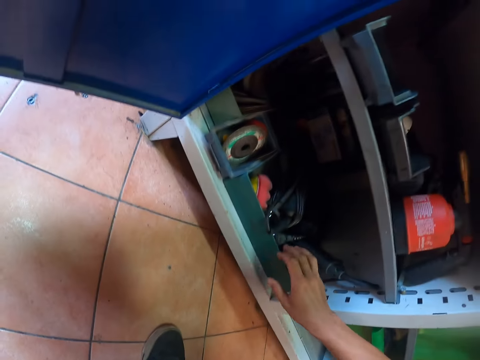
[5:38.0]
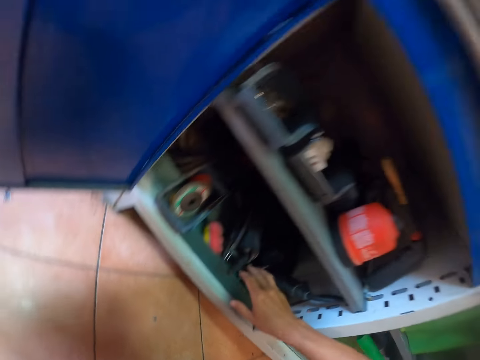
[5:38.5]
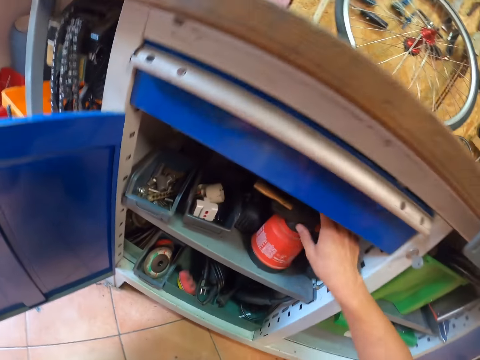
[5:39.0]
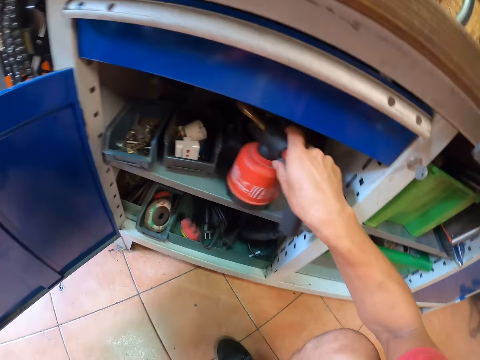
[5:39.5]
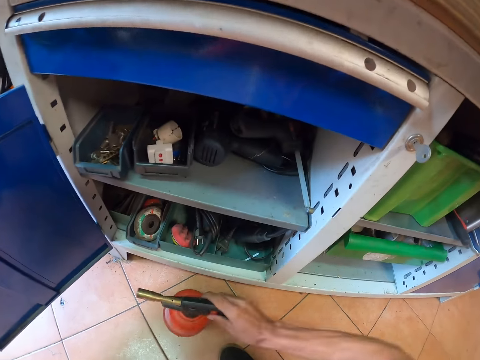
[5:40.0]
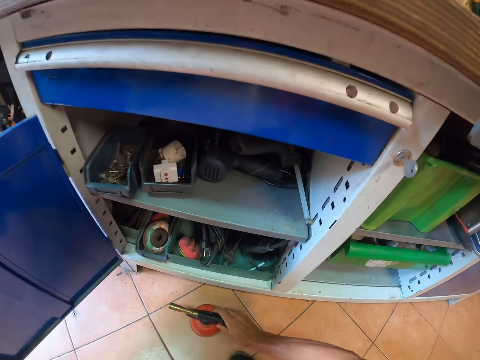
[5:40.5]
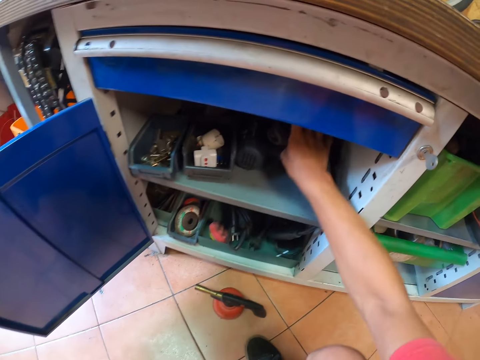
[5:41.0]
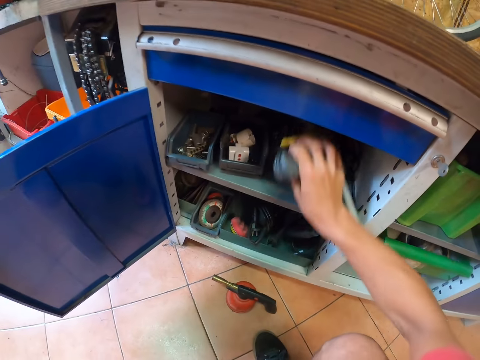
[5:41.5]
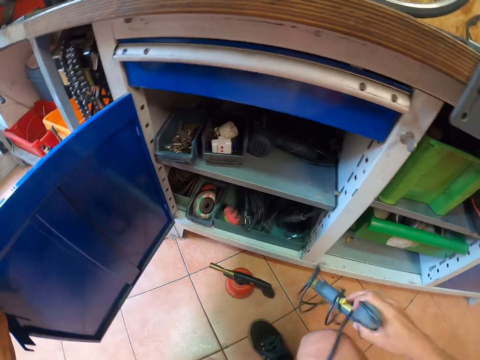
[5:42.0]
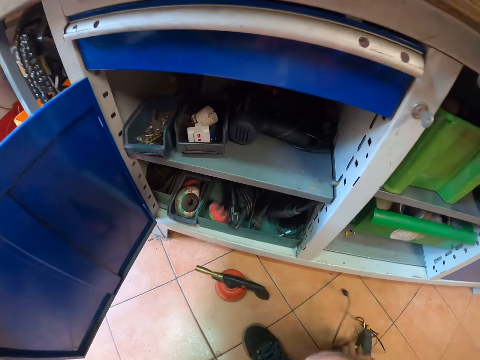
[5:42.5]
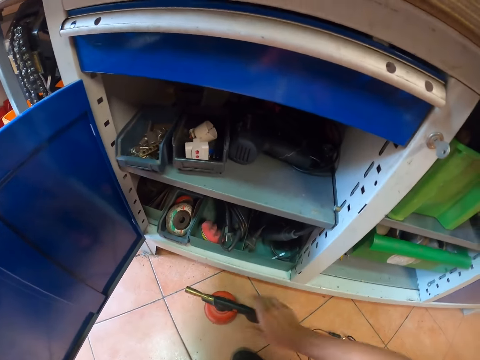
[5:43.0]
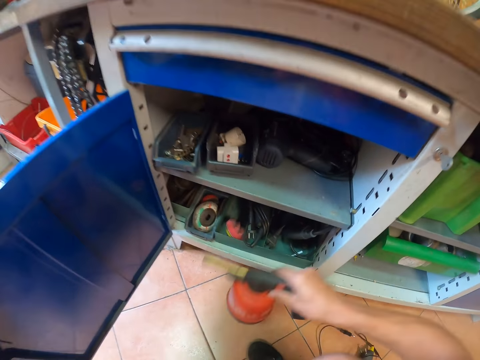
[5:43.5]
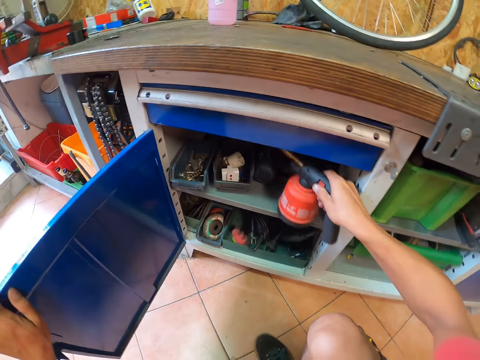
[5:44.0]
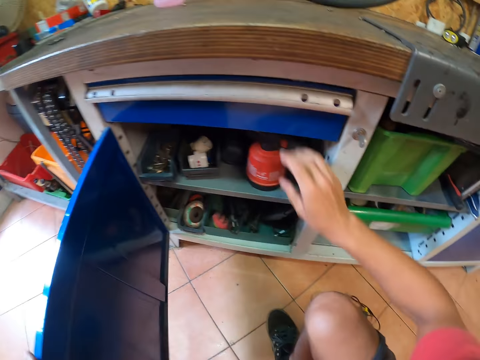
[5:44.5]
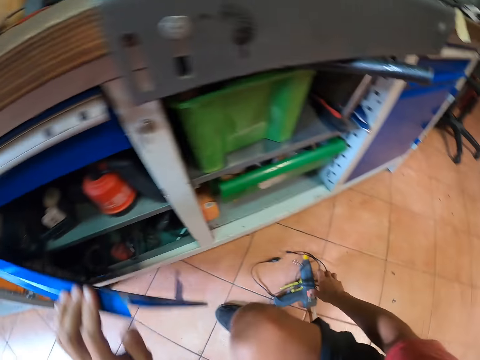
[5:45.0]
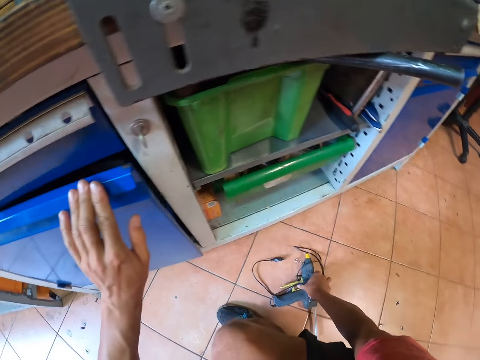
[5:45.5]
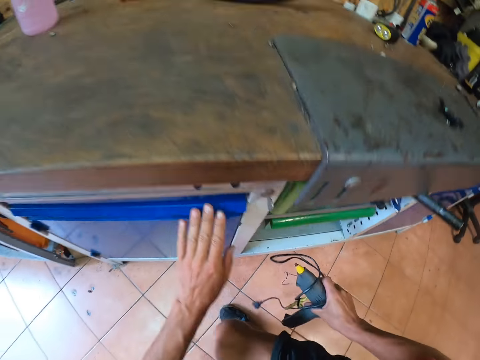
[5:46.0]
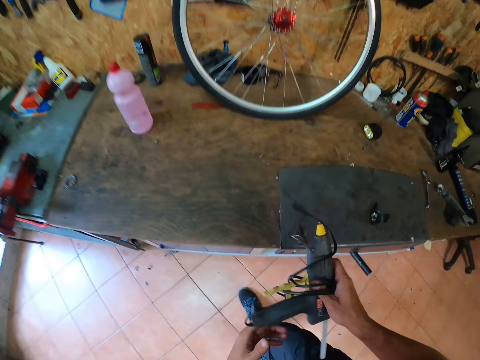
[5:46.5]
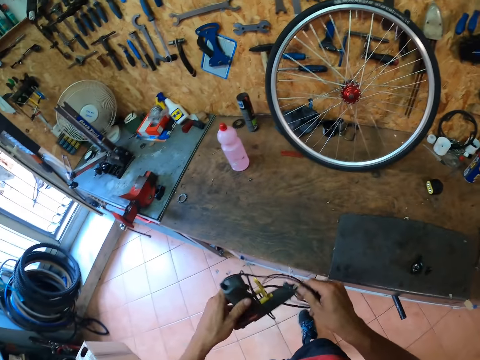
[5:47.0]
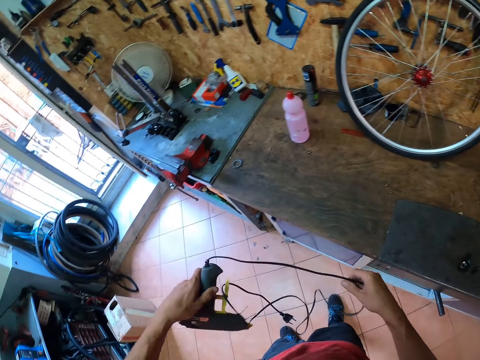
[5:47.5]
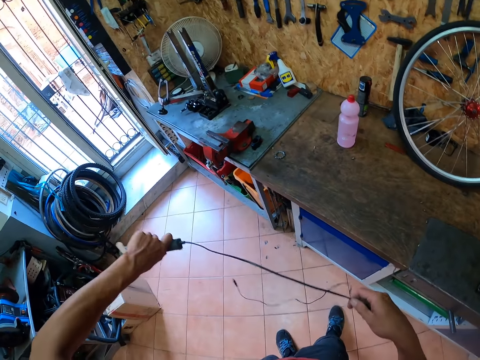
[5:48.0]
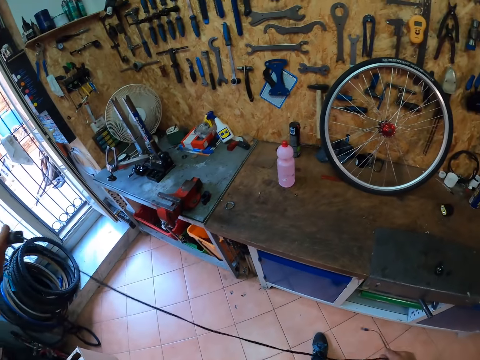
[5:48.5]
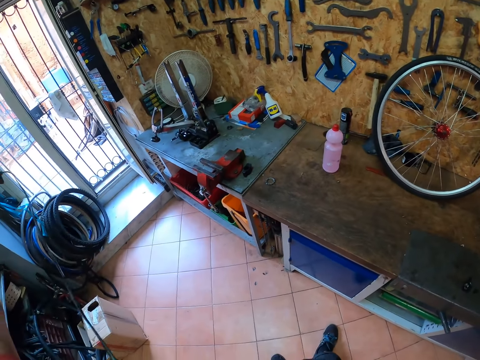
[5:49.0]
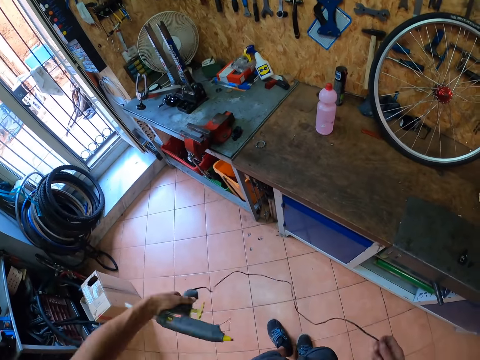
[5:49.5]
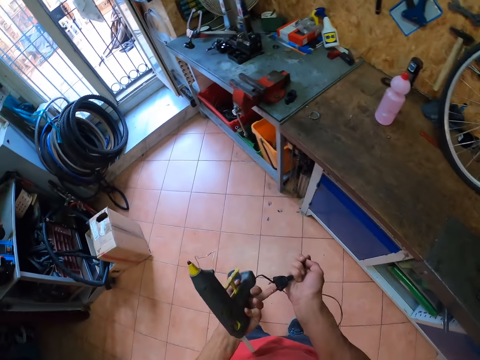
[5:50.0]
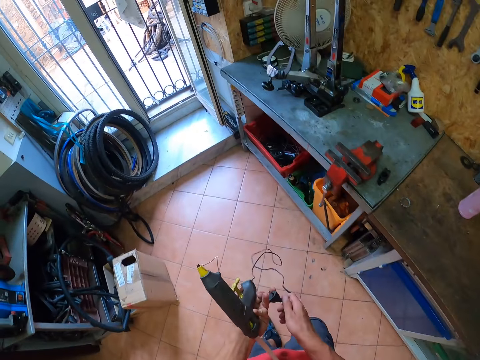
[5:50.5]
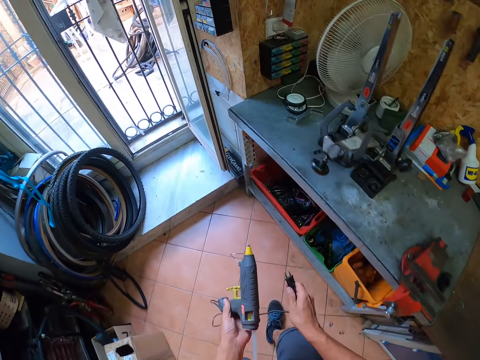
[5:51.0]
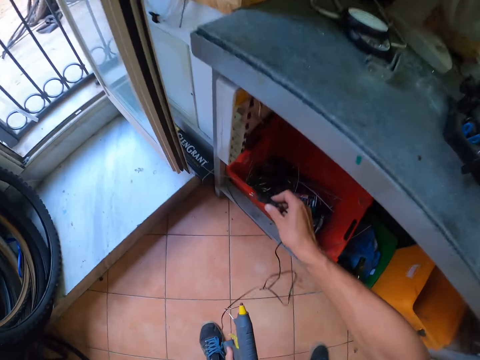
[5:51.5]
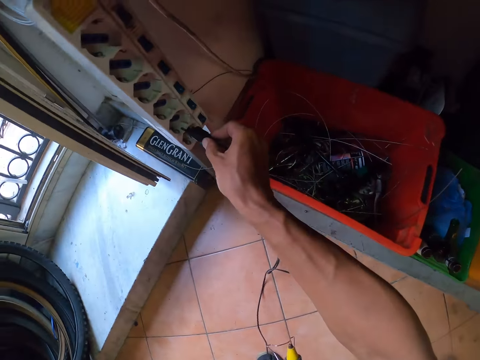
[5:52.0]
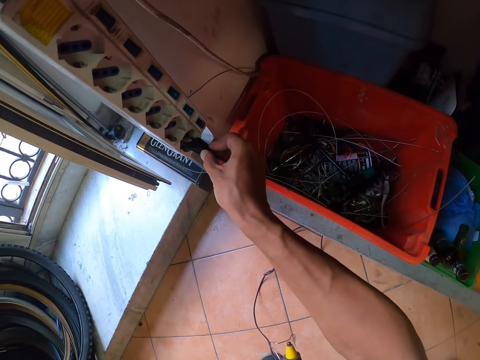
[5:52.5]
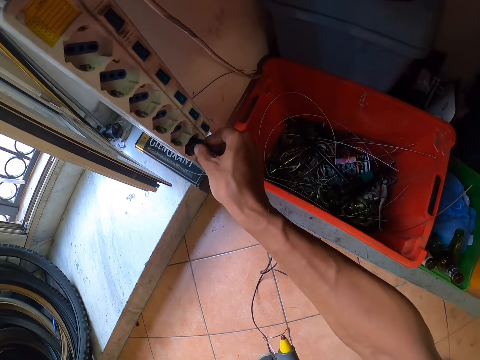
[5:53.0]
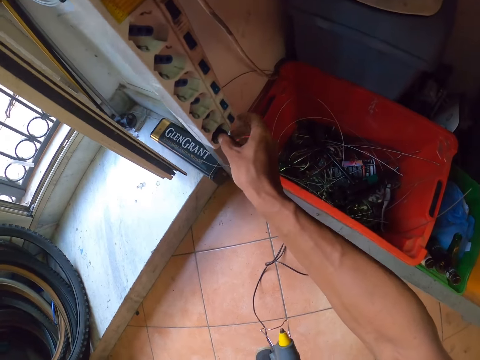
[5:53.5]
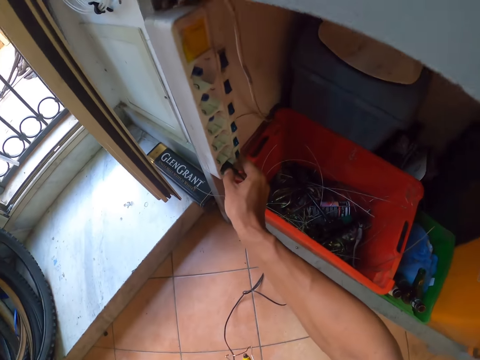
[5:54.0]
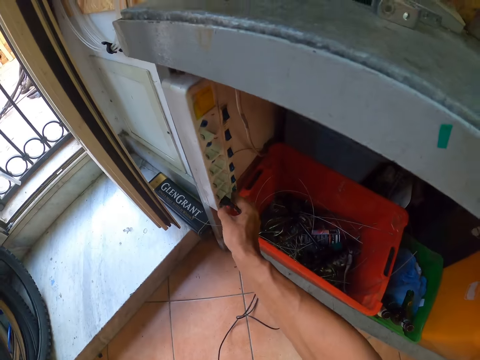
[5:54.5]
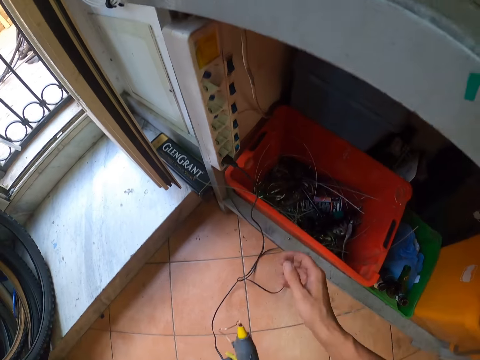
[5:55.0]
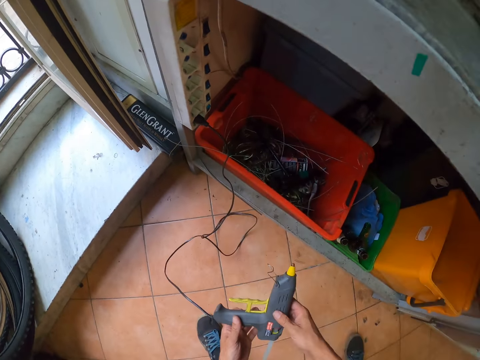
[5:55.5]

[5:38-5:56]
The camera wearer touches a tool box in the cabinet. They remove a flame cylinder from the cabinet and drop the flame cylinder on the floor. They remove an electric soldering iron or glue gun from the cabinet and drop the electric soldering iron on the floor. They pick the flame cylinder from the floor and put the flame cylinder in the cabinet. They close the cabinet. They pick up the electric soldering iron from the floor. They untangle the wire of the electric soldering iron. They stretch the cable of the glue gun. They walk to a socket. They plug the wire of the electric soldering iron in the socket.

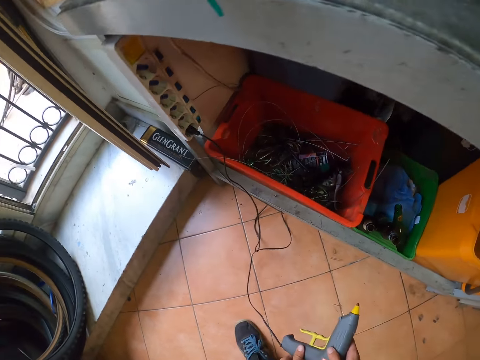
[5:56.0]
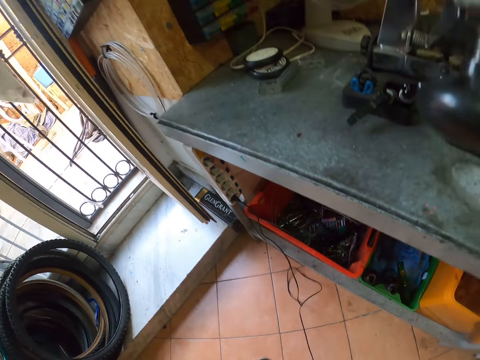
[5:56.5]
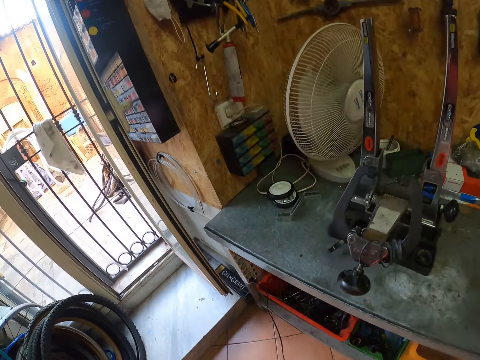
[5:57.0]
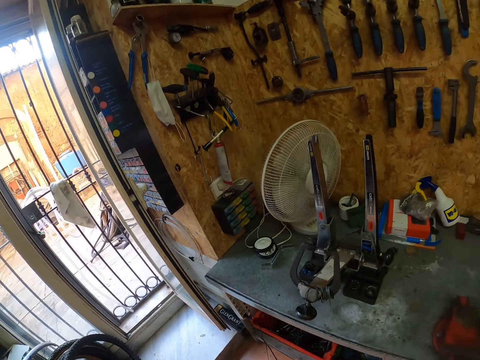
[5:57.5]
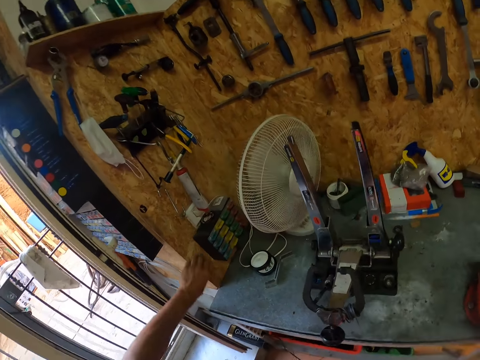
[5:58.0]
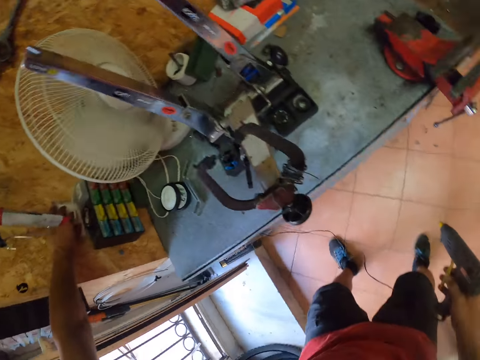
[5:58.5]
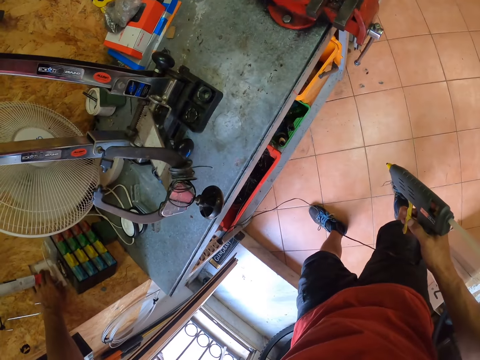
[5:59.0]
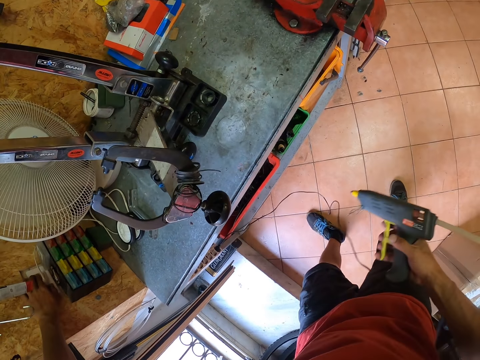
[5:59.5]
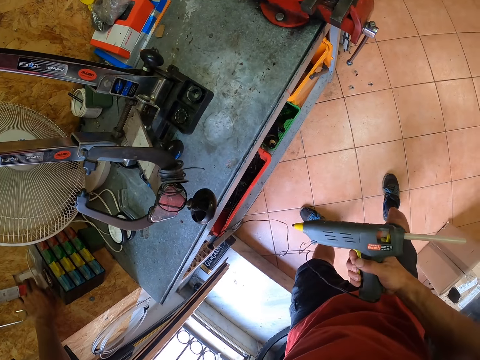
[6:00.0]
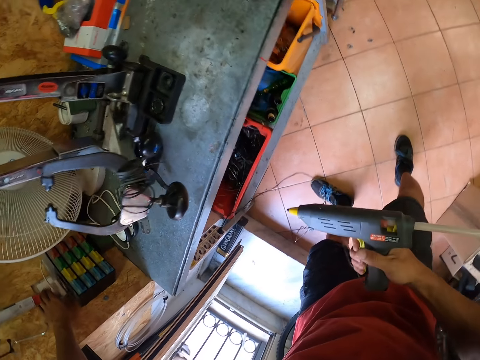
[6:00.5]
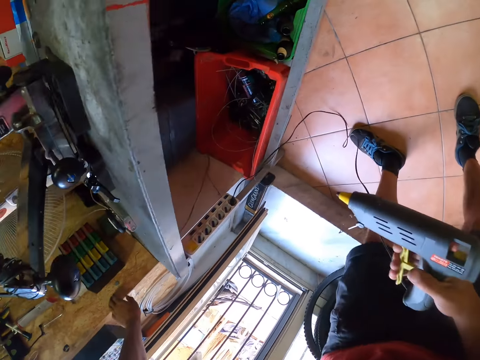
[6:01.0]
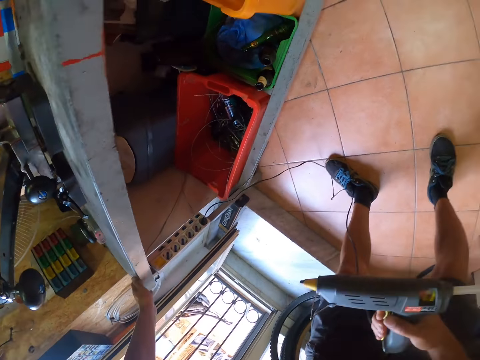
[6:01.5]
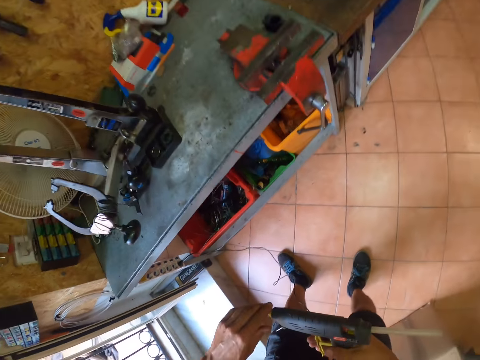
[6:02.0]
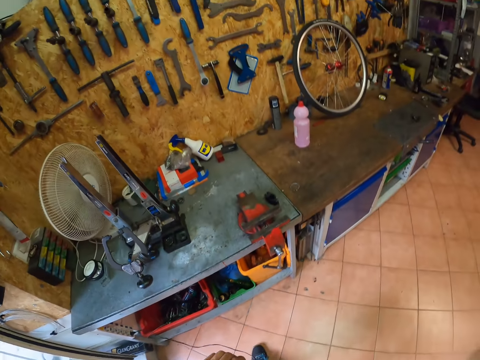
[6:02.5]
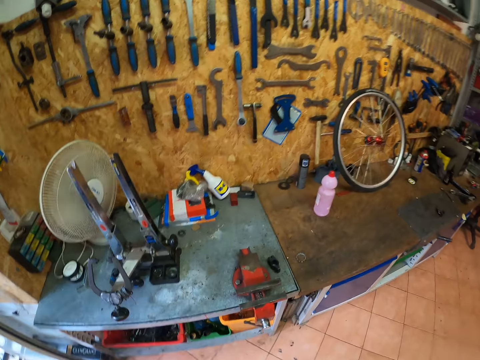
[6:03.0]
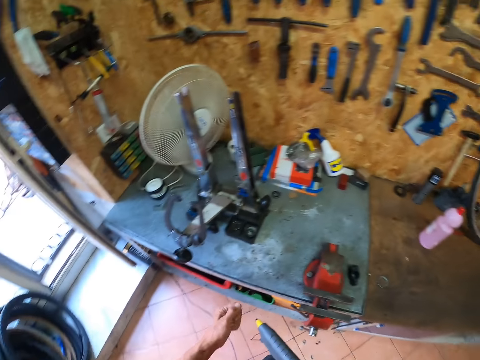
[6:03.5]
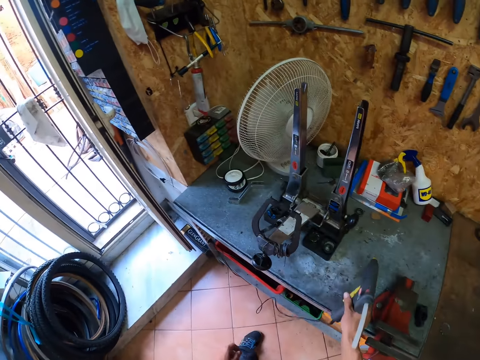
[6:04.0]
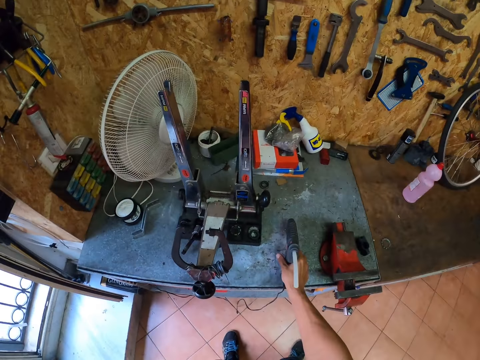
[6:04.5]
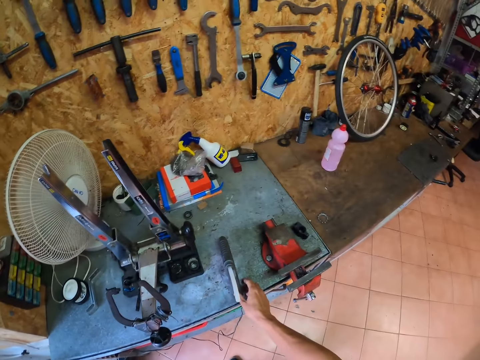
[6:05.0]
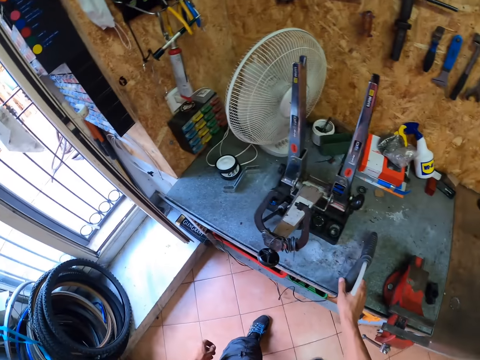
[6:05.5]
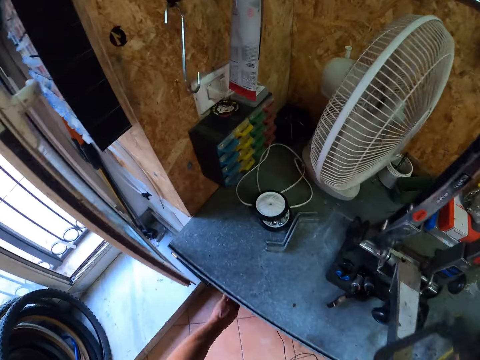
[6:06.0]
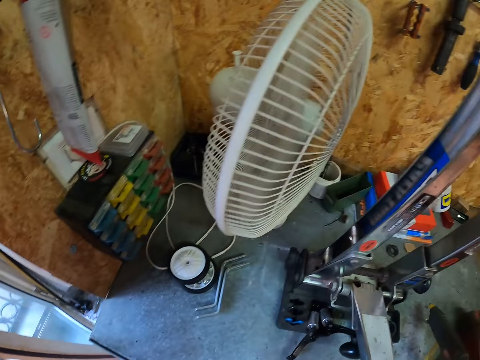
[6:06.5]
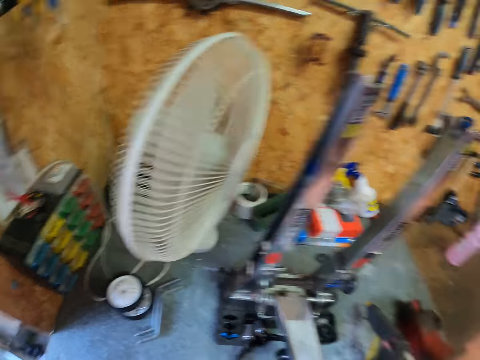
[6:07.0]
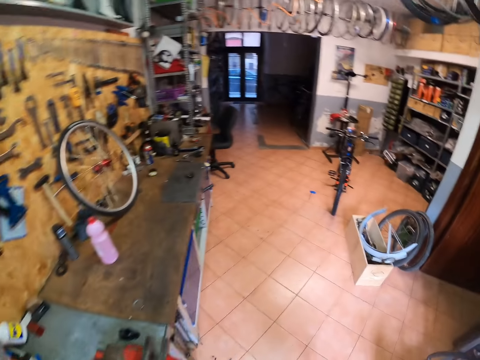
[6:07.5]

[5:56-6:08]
The camera wearer presses a wall switch. They press the trigger of the electric soldering iron or glue gun. They drop the electric soldering iron on the workbench. They plug out the glue gun from the socket.
